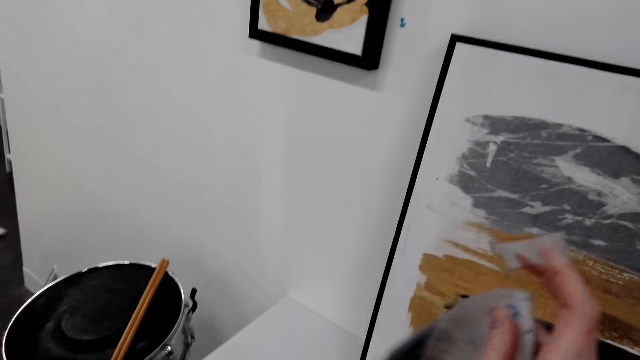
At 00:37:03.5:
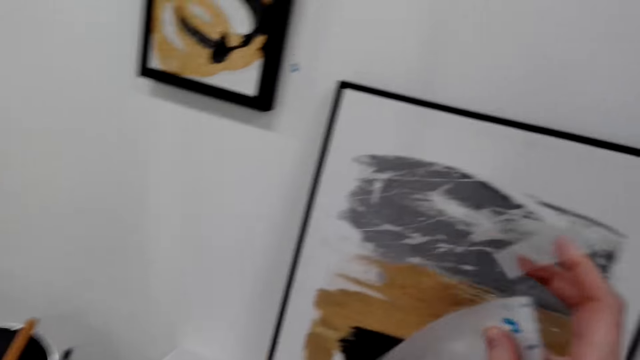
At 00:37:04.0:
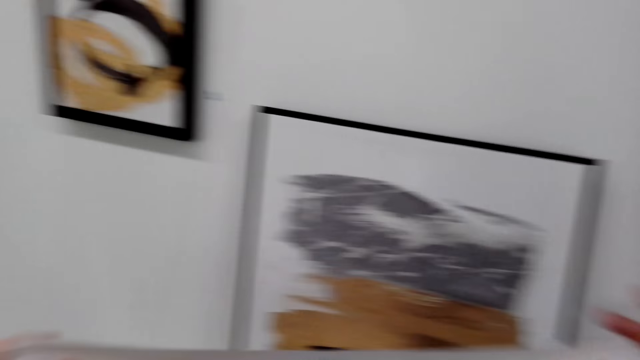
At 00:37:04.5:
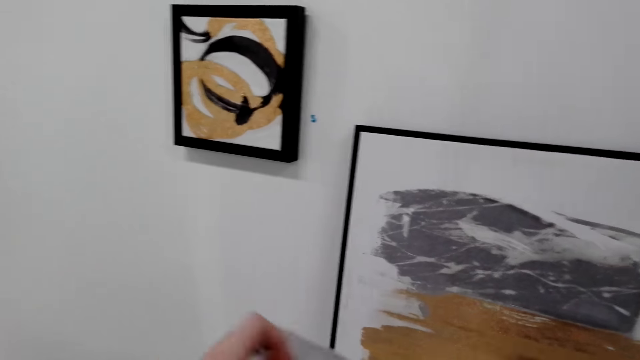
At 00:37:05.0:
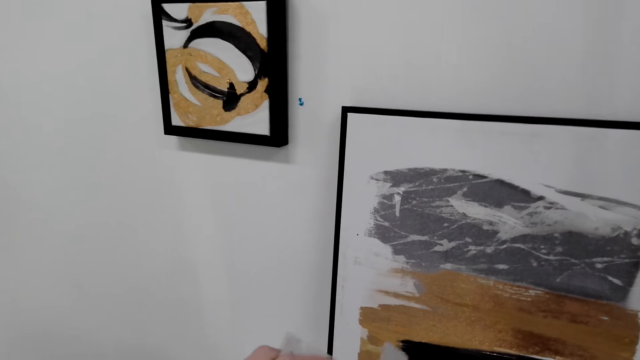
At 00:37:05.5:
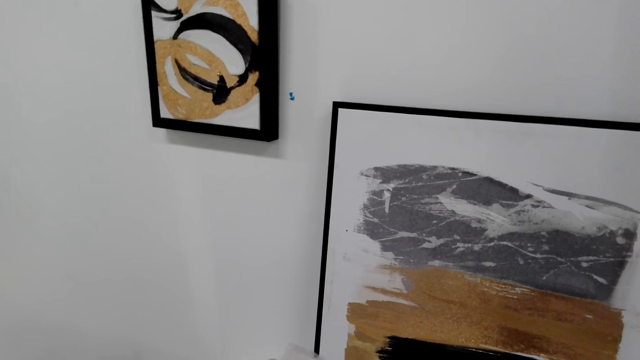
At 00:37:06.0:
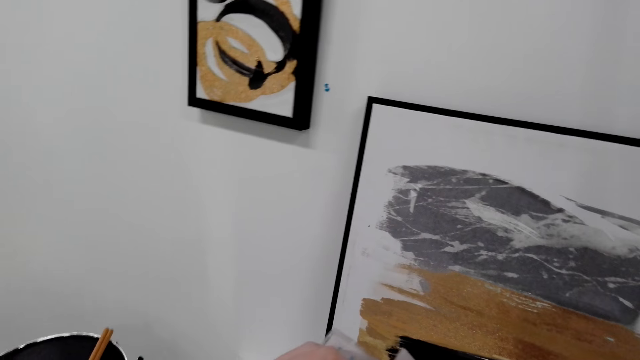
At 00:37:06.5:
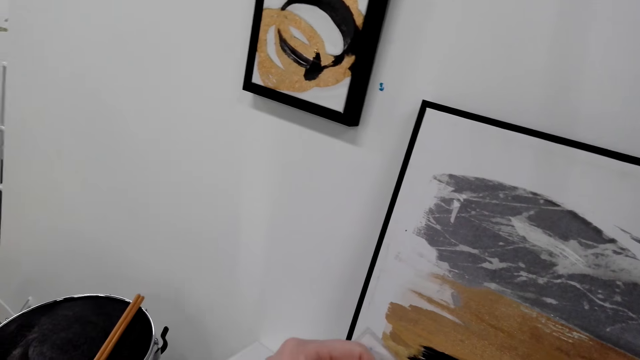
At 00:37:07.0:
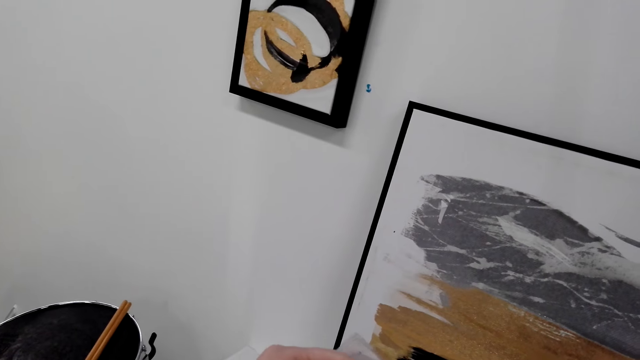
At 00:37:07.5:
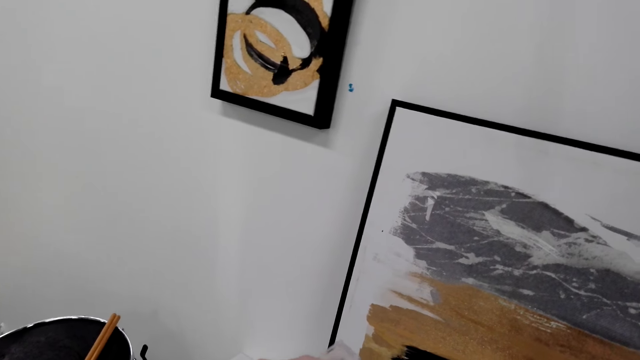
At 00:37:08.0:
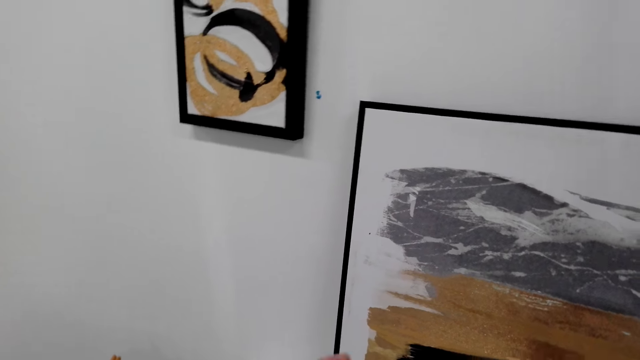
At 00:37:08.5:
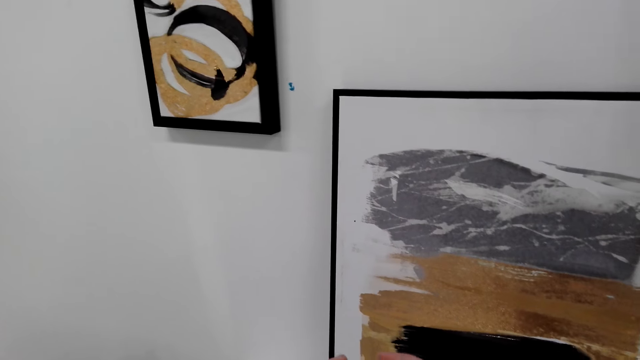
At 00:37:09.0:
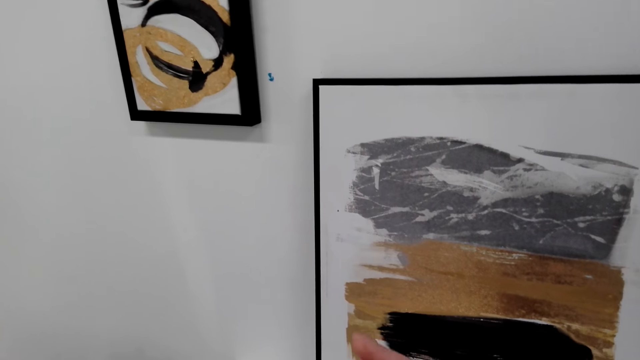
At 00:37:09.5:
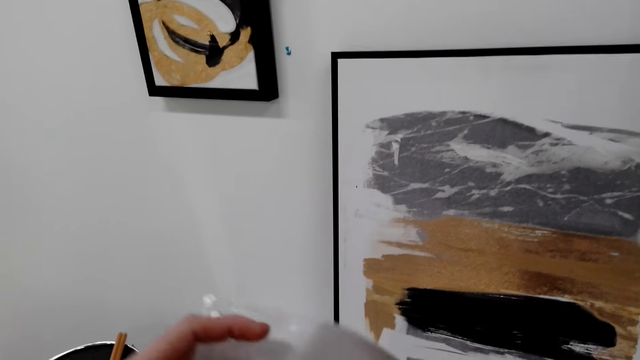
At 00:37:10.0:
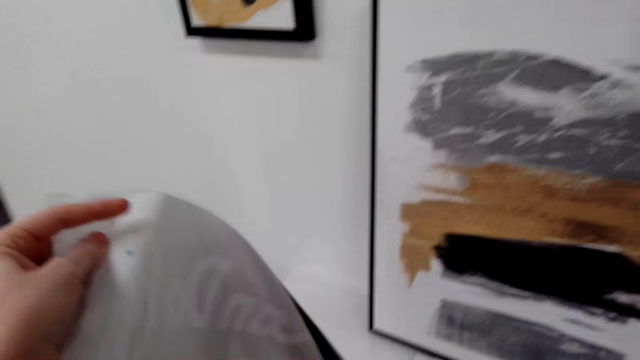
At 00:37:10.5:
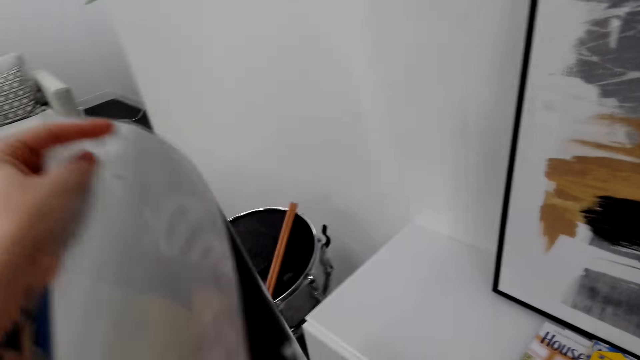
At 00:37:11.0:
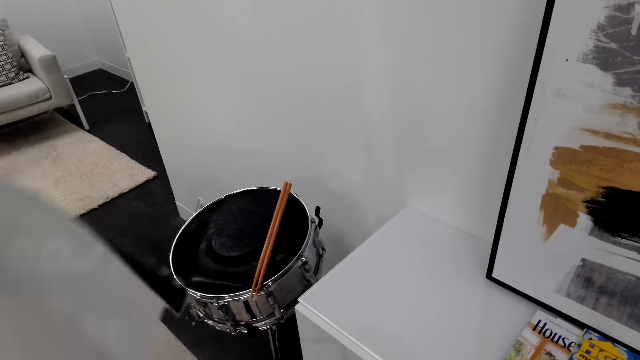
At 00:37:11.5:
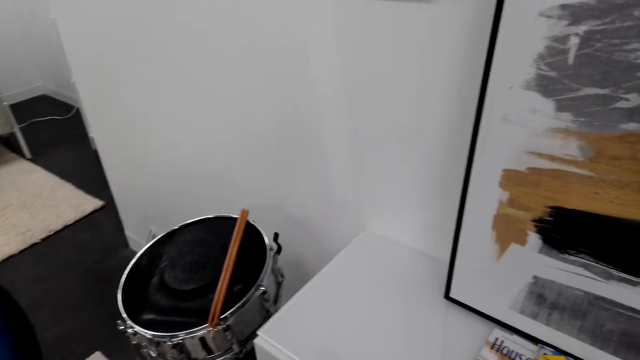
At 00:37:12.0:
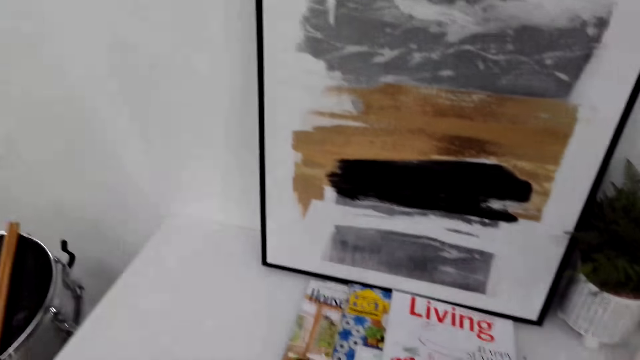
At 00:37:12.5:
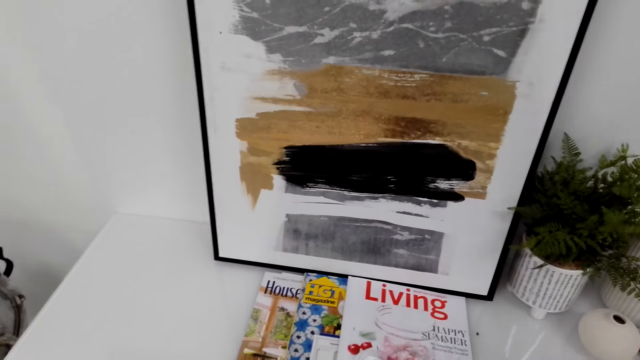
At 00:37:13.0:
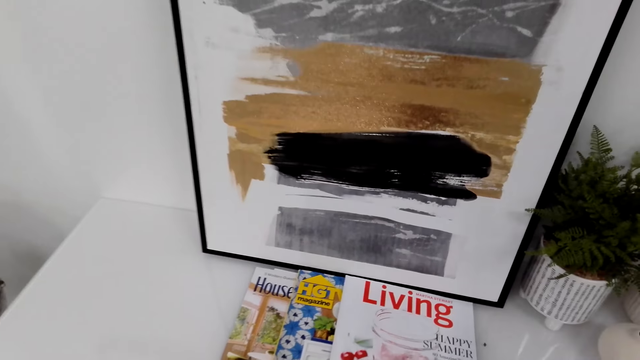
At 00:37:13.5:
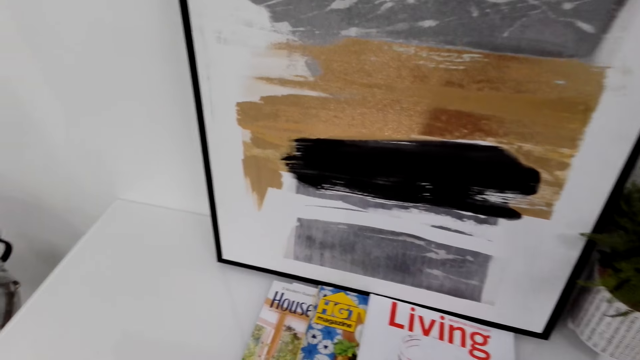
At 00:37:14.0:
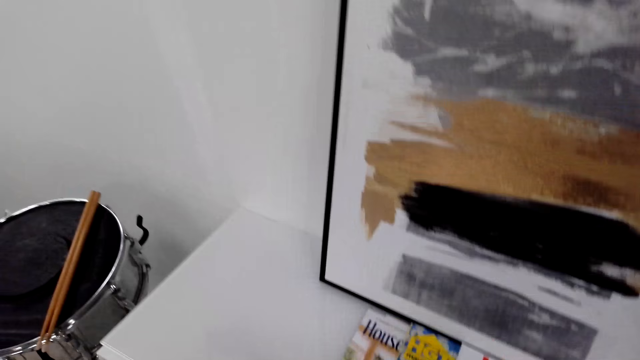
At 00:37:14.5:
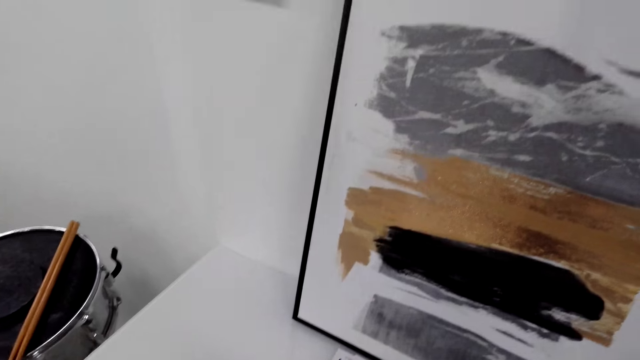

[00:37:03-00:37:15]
The camera wearer holds the sellotape with her hands. She holds the manila paper with her left hand. She looks around.

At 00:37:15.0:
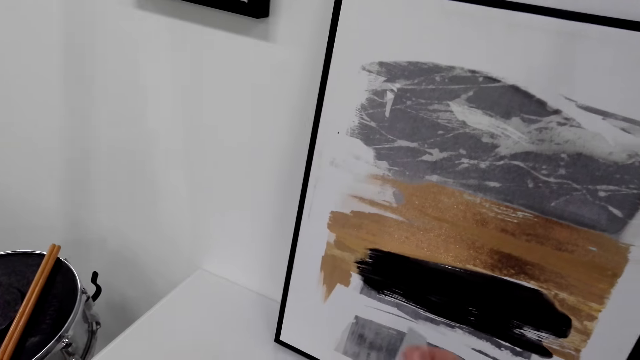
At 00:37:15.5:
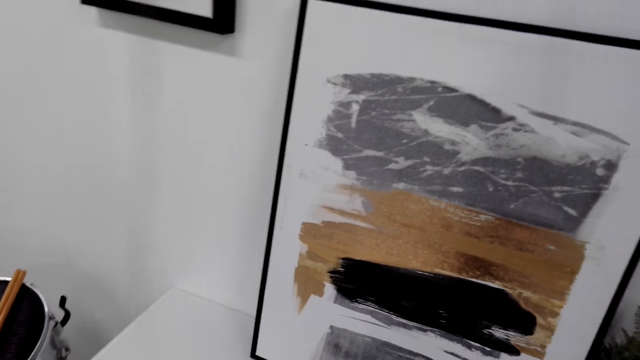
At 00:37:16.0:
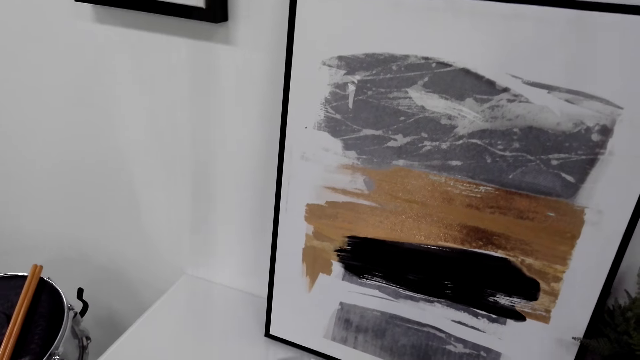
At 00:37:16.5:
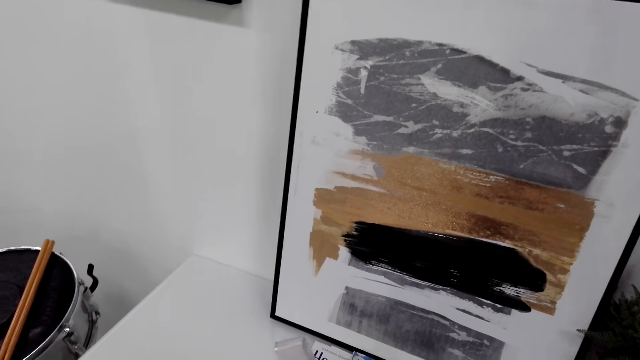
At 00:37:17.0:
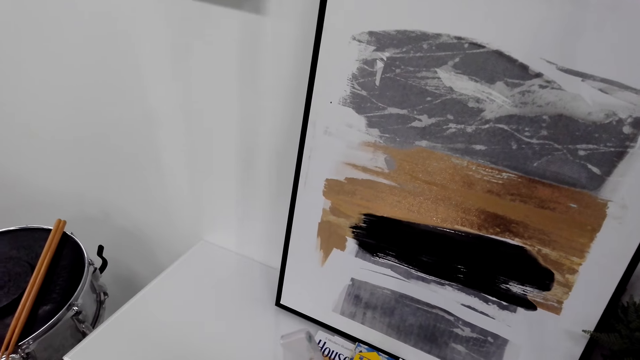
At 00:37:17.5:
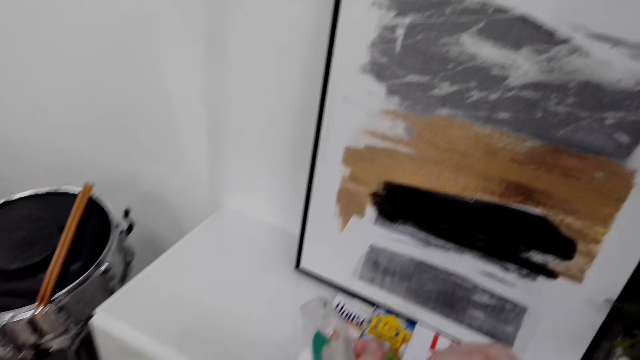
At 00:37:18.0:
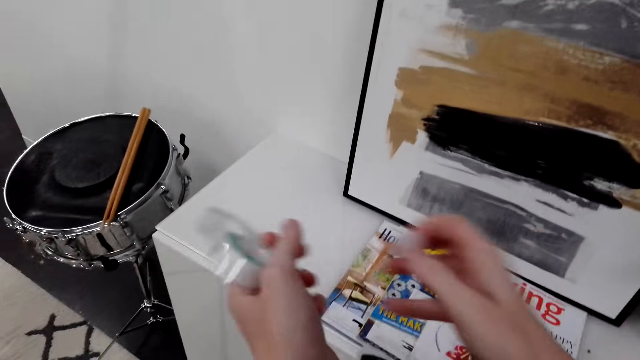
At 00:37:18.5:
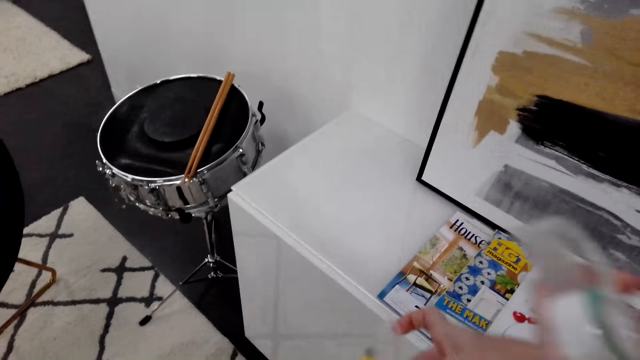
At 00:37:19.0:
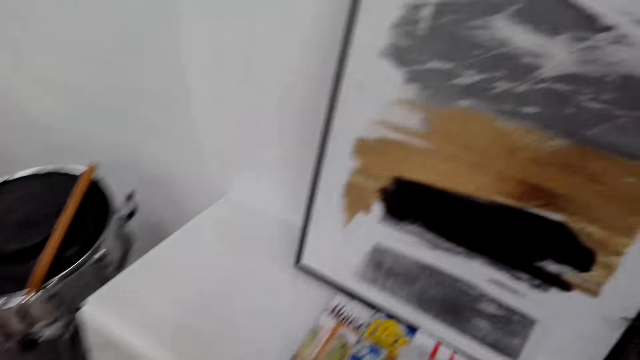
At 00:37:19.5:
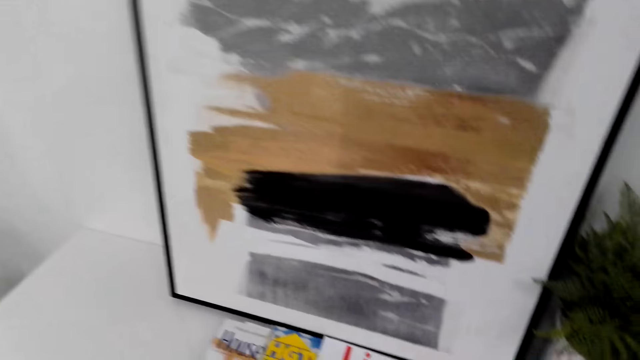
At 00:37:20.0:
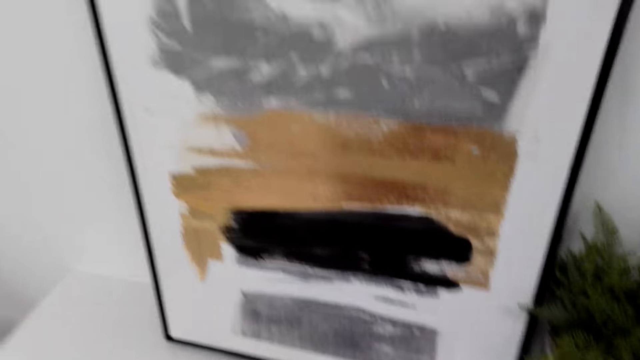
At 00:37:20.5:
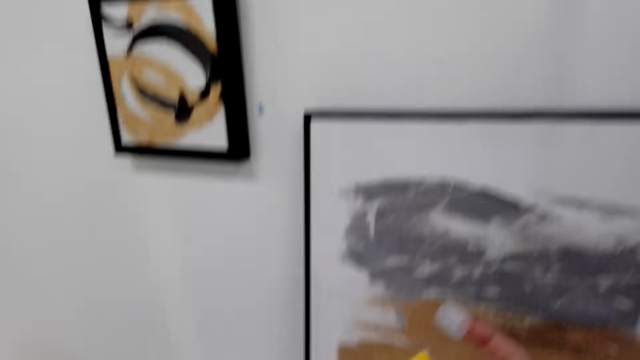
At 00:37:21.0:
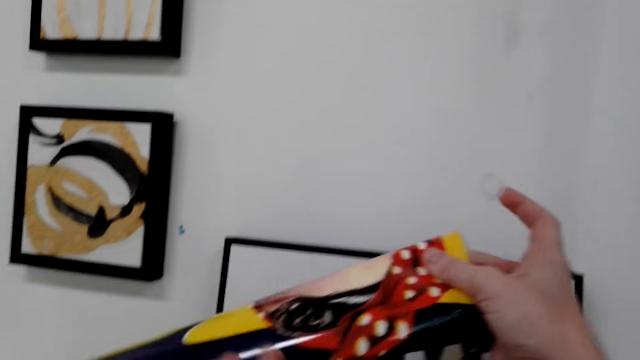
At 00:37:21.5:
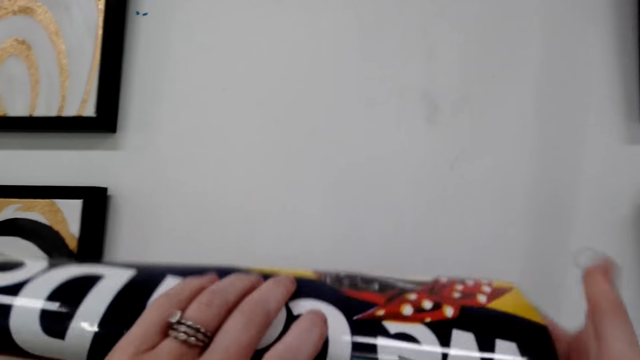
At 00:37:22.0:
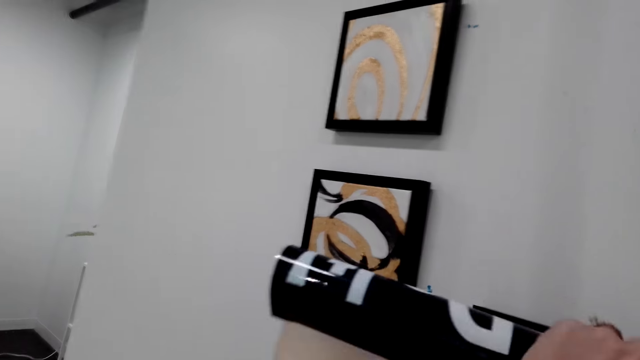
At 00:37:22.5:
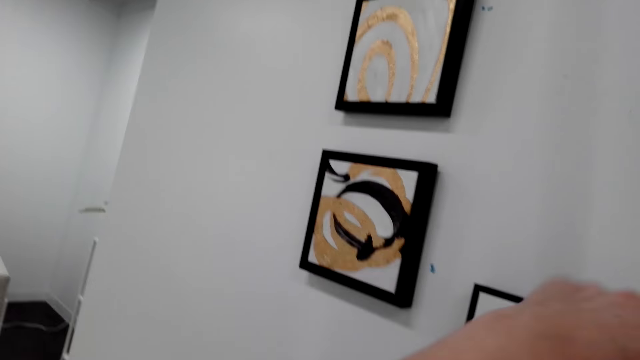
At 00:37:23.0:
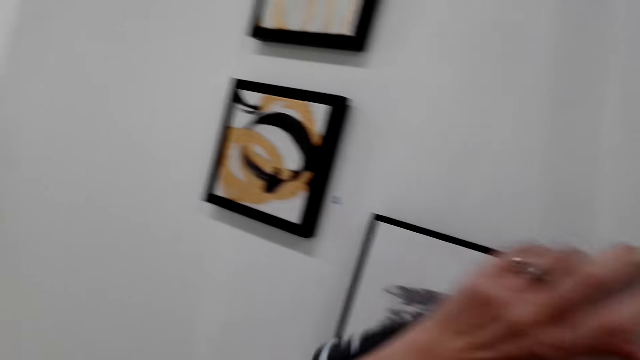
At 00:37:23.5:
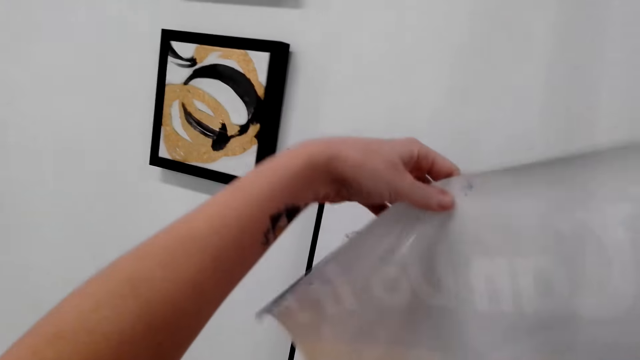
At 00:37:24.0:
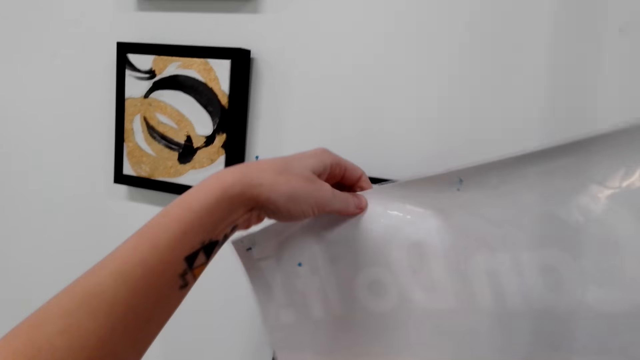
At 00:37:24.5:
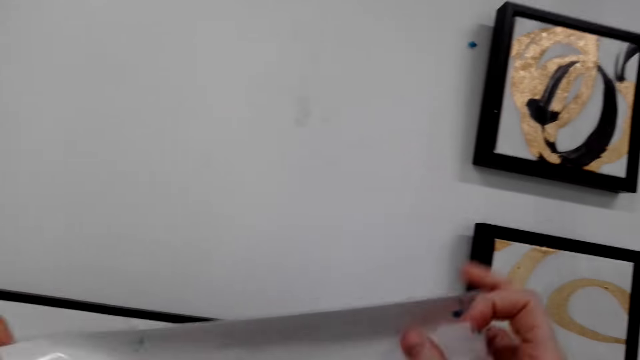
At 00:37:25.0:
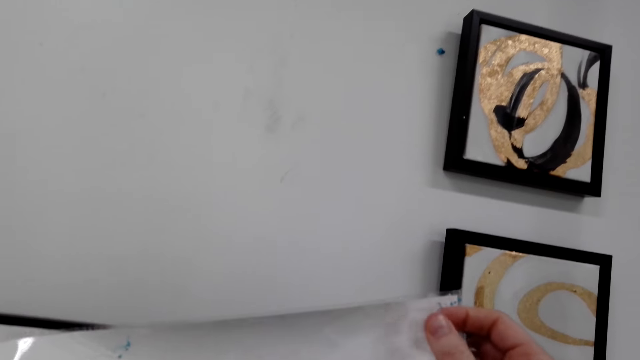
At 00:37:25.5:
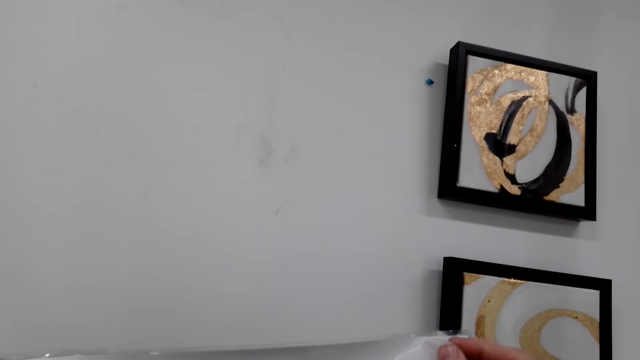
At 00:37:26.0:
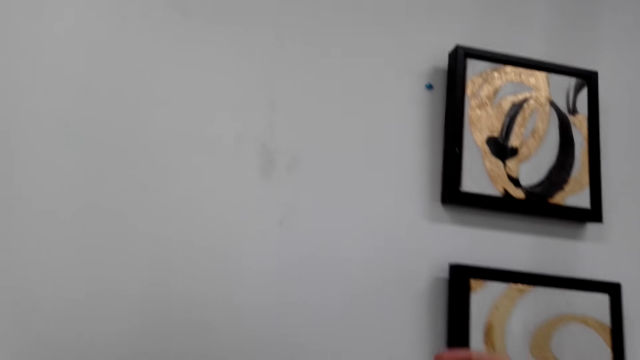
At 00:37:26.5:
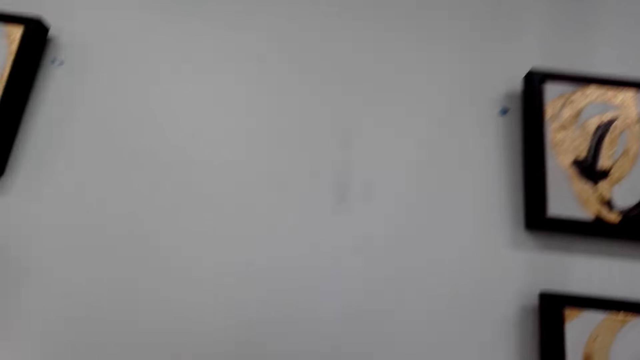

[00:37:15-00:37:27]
The camera wearer holds the sellotape with her hands. She looks around. She holds the manila paper with her hands. She unfolds the wallpaper.
